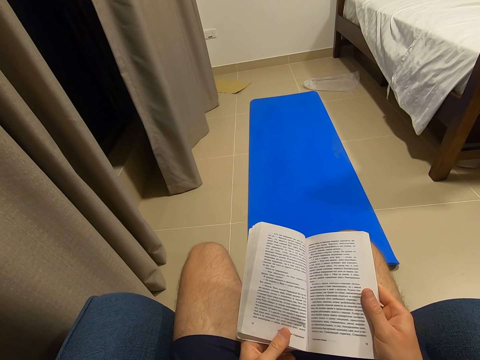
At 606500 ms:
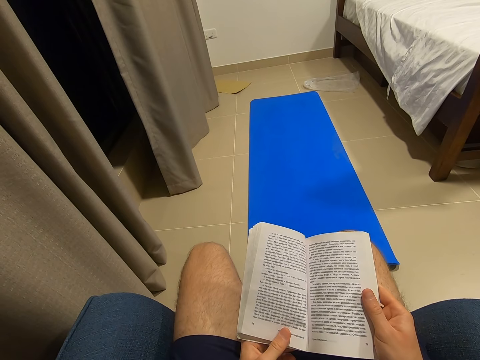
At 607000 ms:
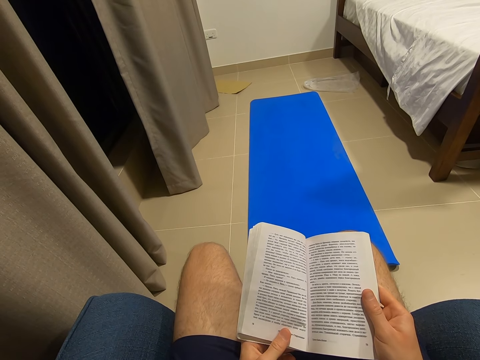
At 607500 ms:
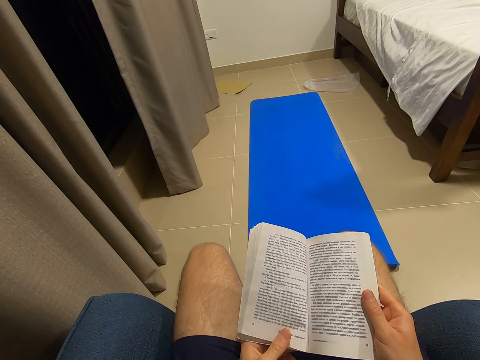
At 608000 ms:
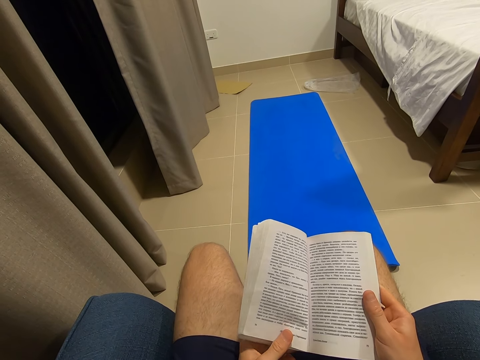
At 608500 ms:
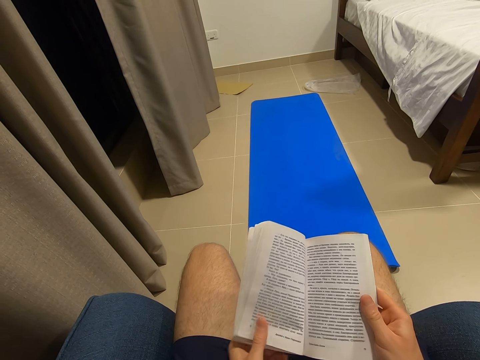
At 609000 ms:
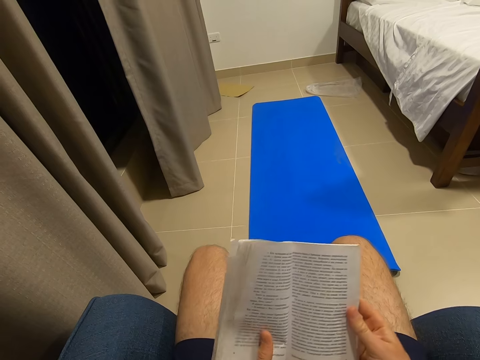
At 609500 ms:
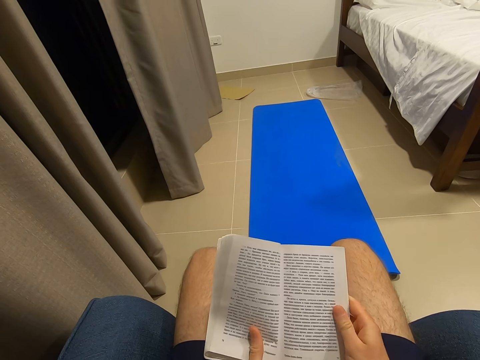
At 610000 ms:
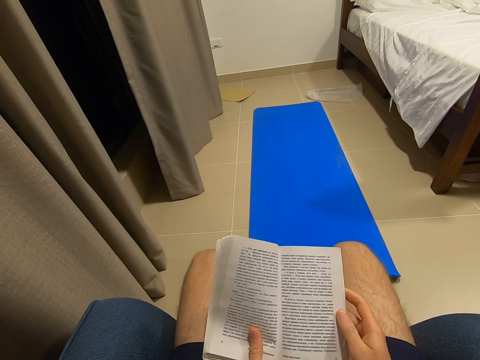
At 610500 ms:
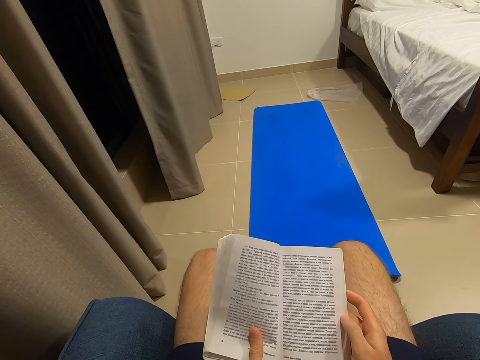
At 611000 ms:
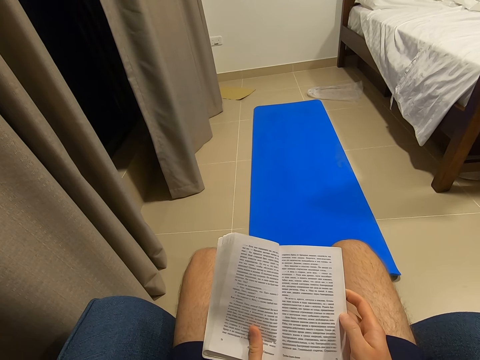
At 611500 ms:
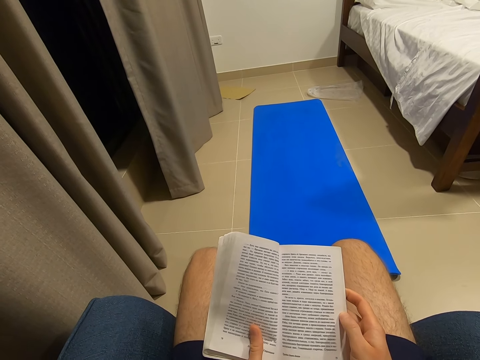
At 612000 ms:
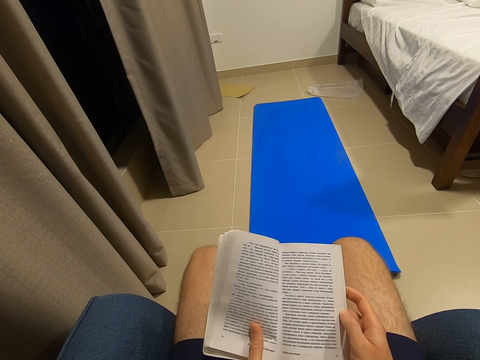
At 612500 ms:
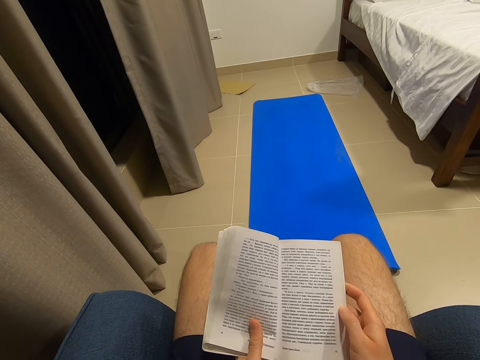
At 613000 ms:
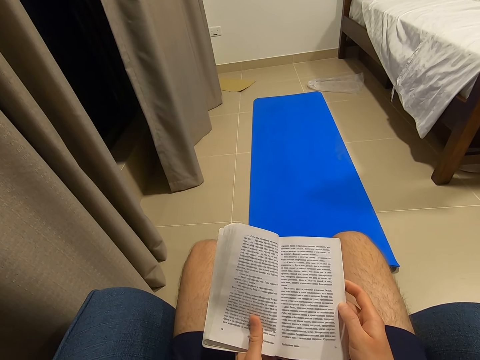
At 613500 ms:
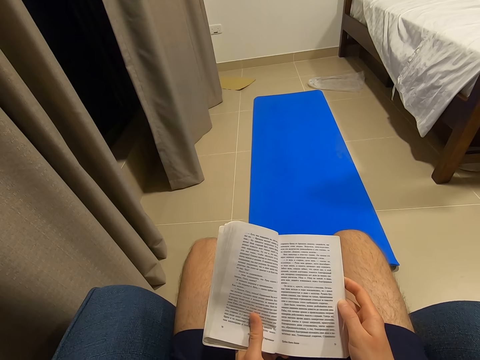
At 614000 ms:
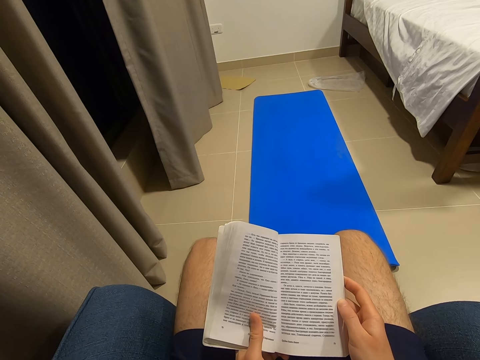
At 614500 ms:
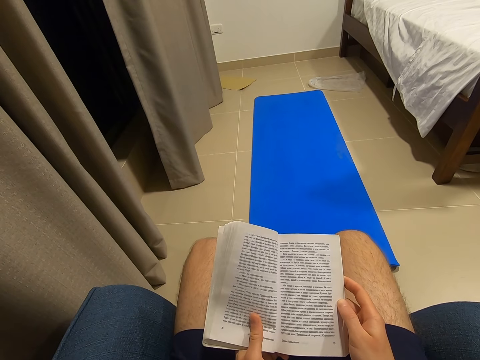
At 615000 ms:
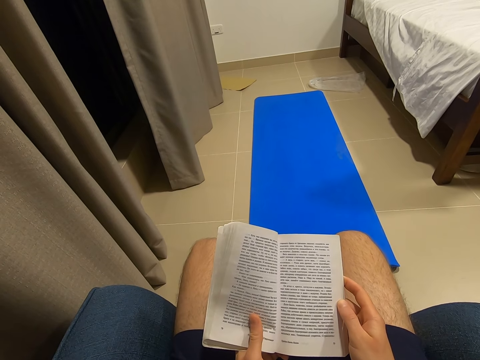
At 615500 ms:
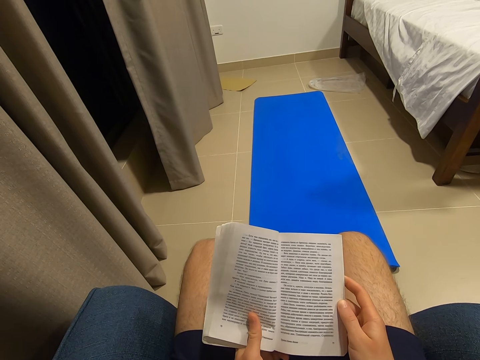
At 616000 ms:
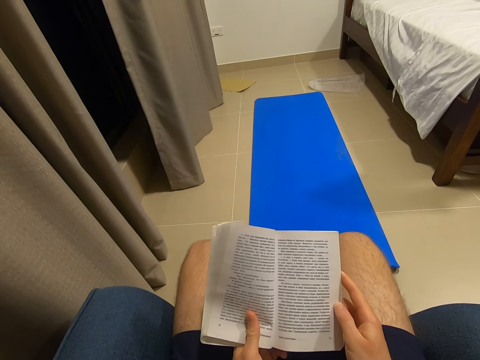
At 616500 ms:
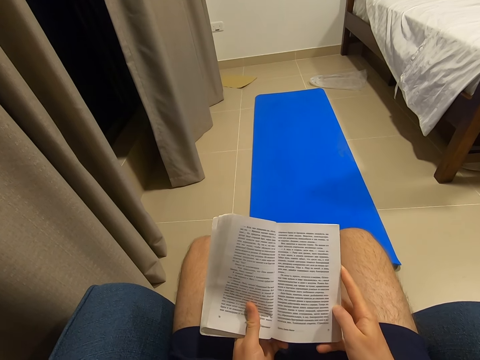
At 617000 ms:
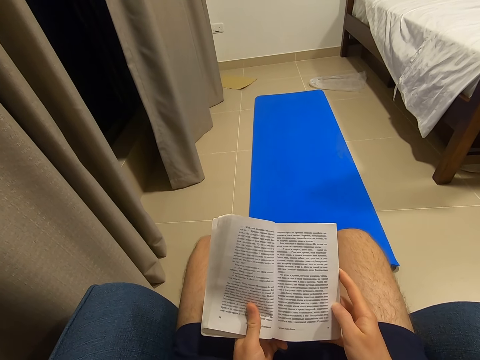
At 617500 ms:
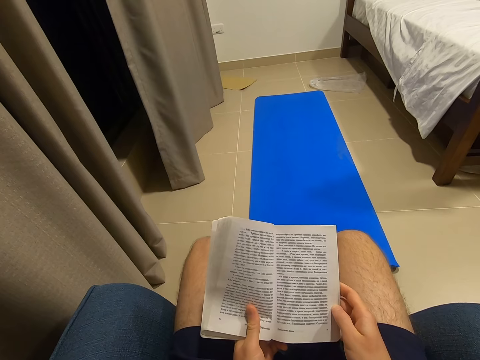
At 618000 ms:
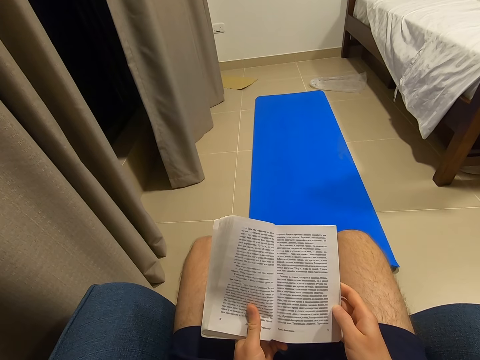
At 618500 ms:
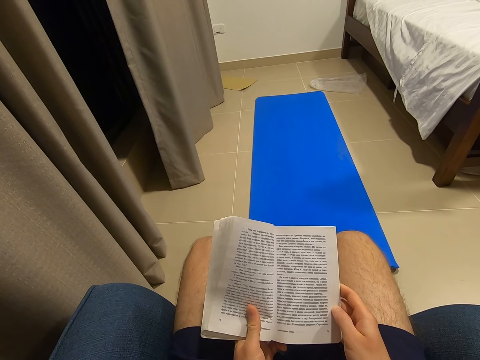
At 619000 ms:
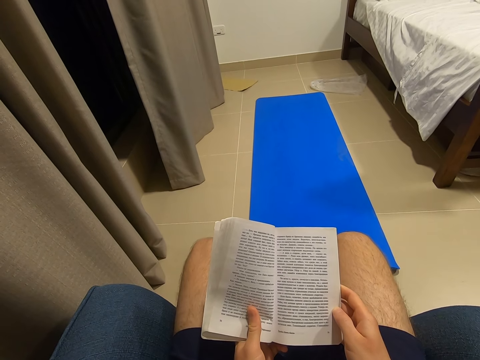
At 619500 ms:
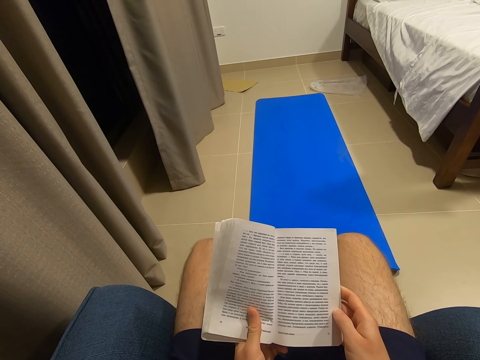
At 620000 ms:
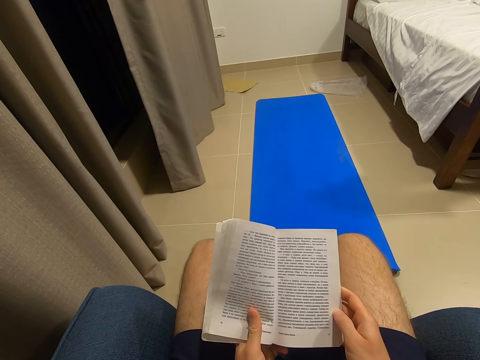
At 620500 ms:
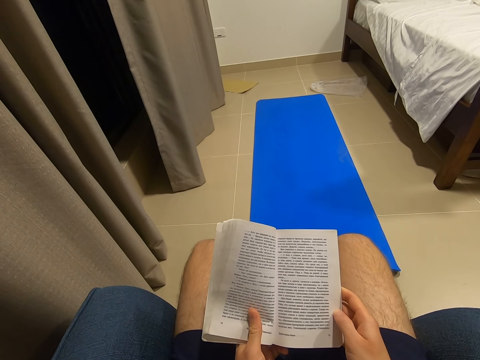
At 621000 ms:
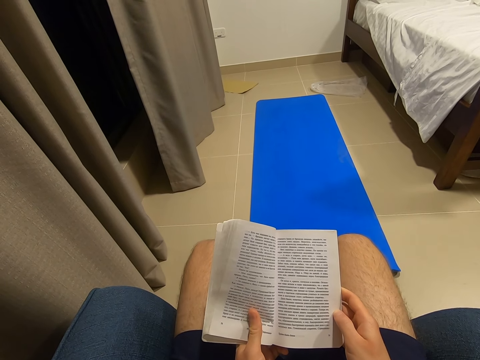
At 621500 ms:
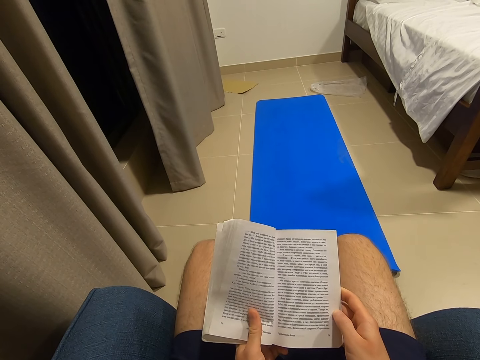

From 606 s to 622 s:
The camera wearer adjusts the book in his hands. He stares at the book. He adjusts the book in his hands.

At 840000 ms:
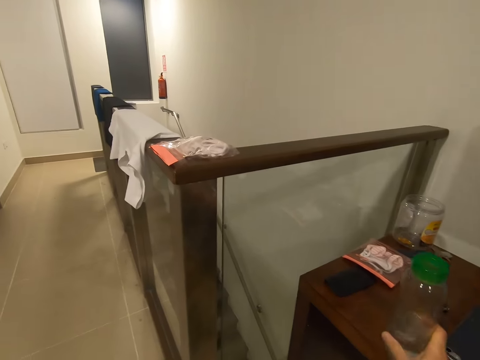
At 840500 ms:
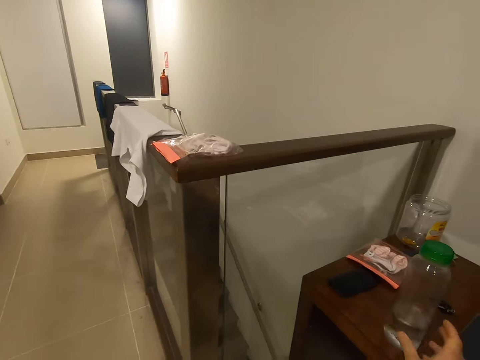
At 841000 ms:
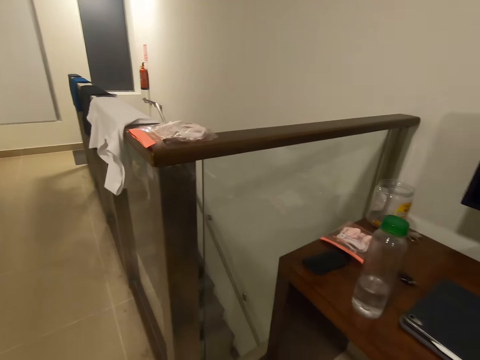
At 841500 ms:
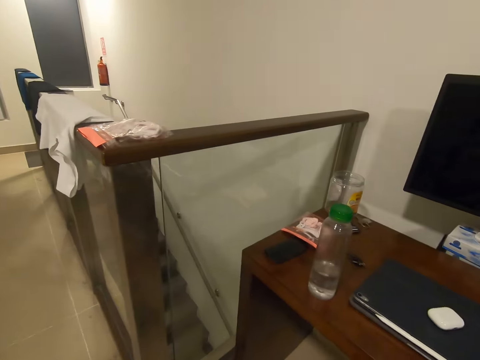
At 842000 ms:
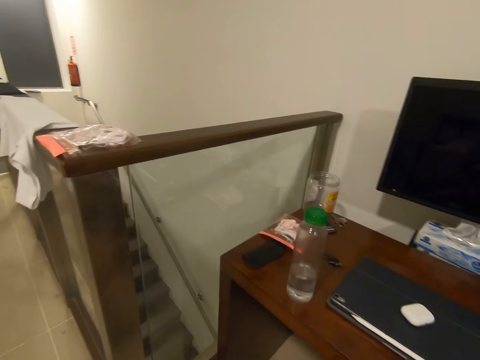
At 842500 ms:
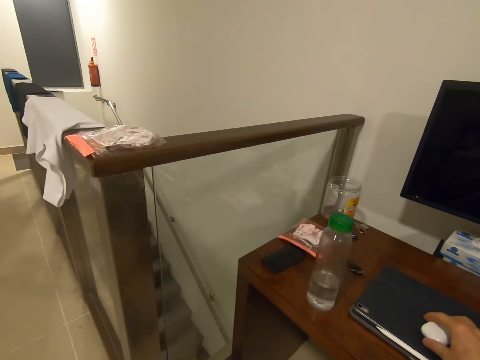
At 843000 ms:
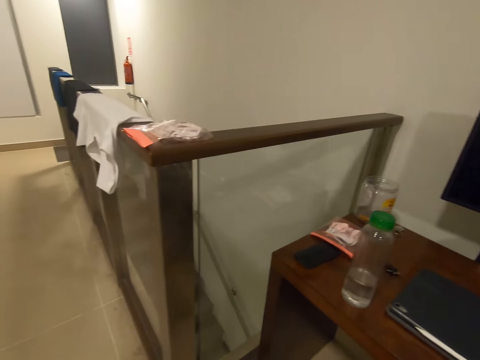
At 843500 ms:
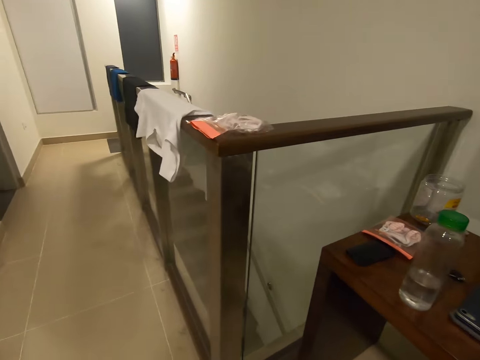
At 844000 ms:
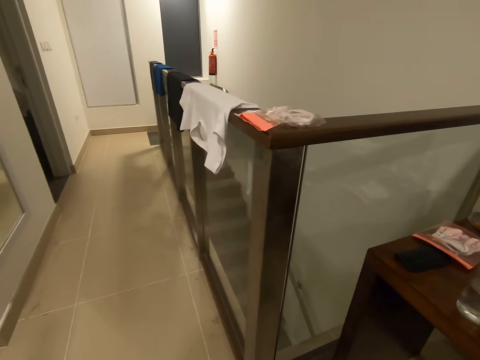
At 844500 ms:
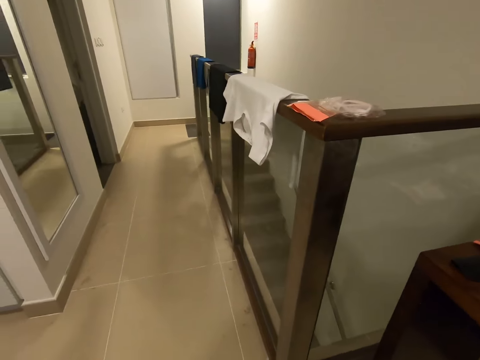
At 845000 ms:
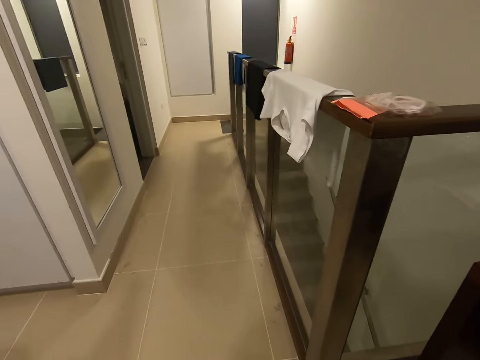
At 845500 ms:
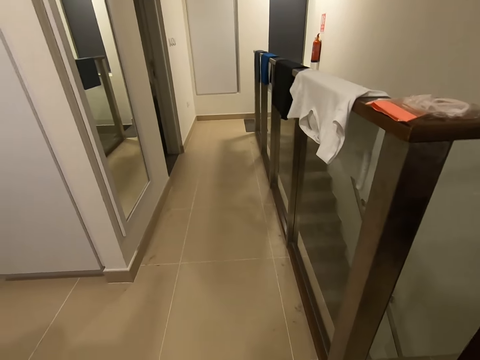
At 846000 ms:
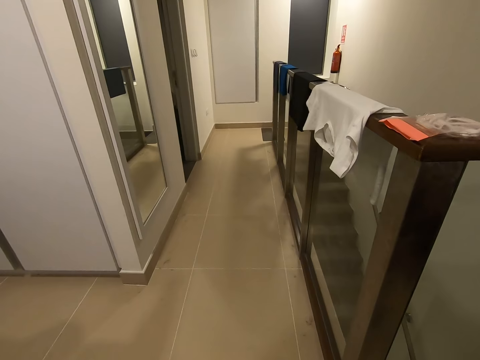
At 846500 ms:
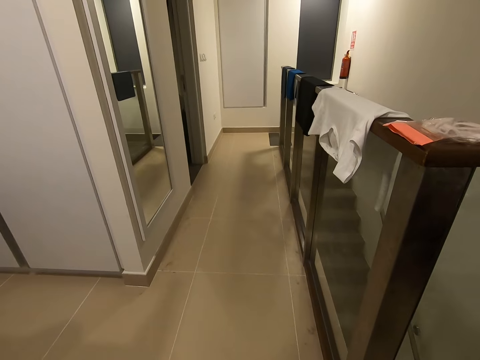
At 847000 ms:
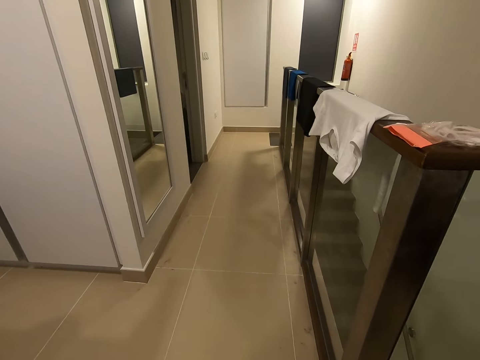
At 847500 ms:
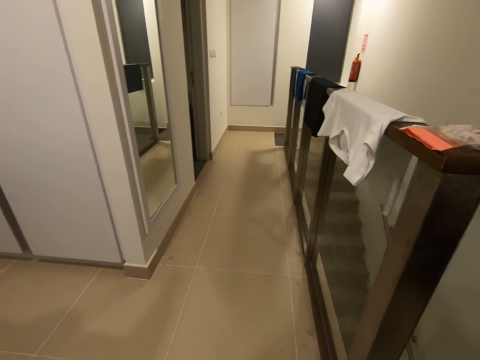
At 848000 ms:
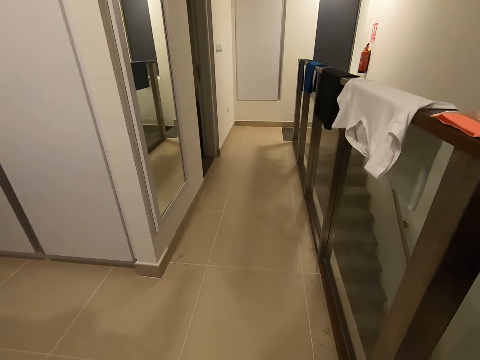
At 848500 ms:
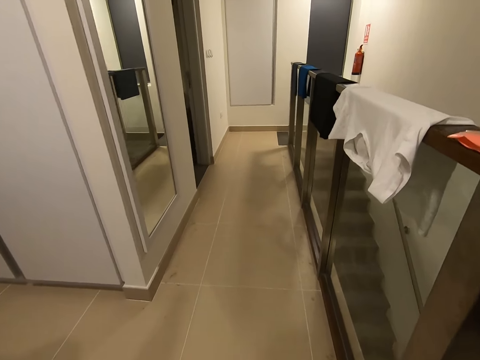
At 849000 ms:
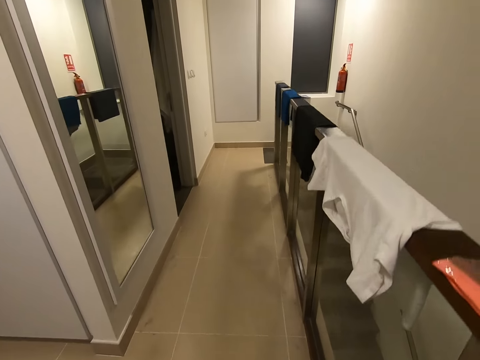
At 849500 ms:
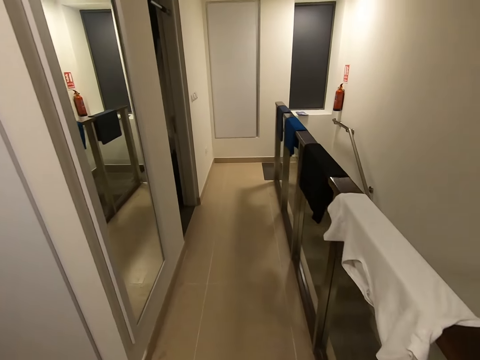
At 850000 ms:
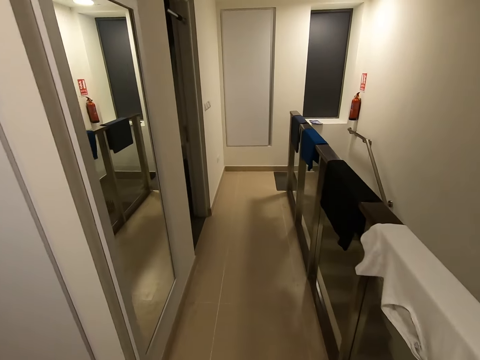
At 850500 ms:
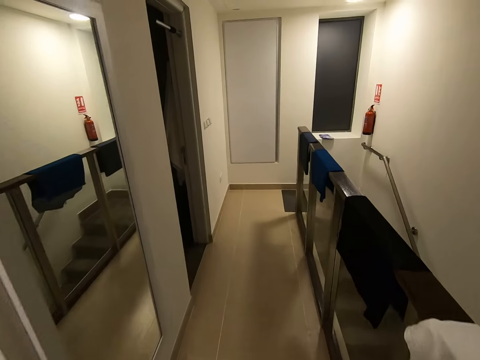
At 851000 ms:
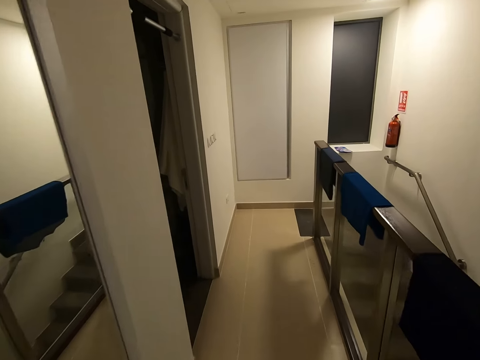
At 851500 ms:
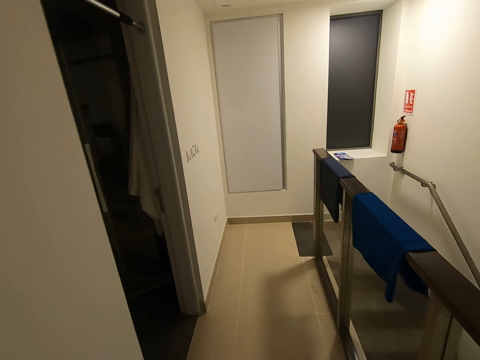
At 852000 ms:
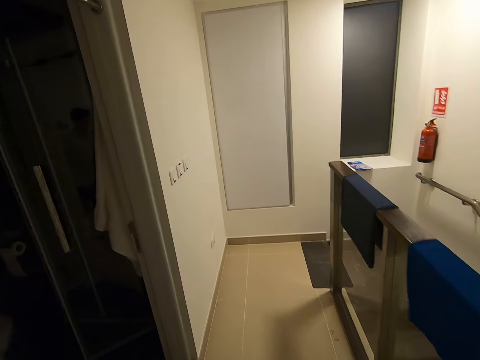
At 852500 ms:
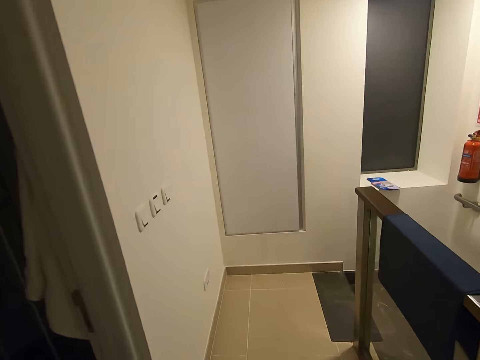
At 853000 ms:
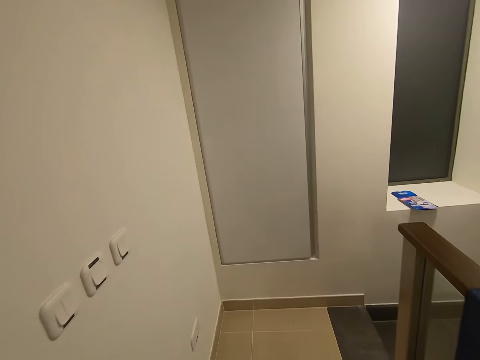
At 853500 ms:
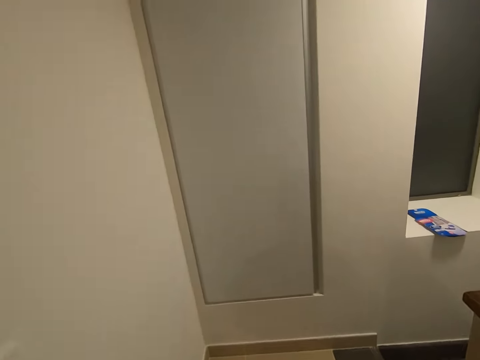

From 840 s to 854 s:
The camera wearer puts a bottle on the table with his right hand. He picks up a white case on the table with his right hand. He picks up oil from the table. He looks around. He moves around the room. He walks towards a fire extinguisher.
